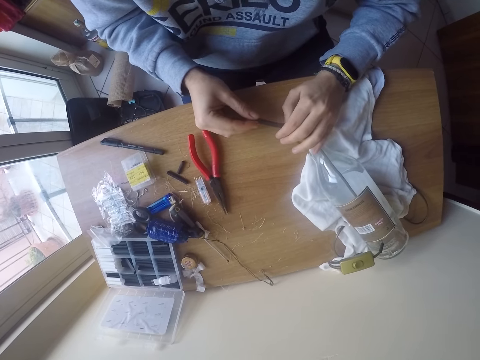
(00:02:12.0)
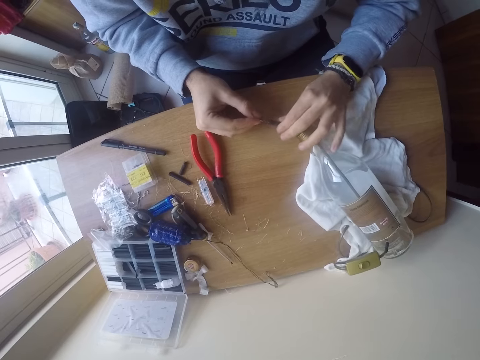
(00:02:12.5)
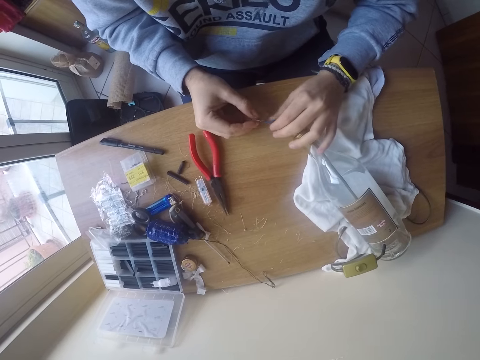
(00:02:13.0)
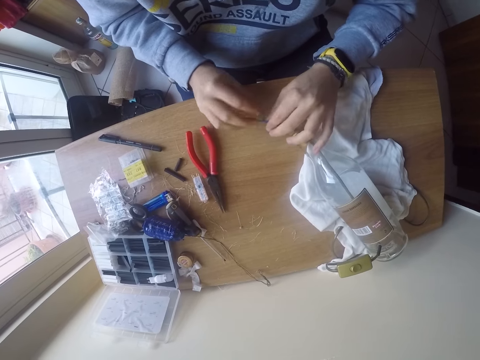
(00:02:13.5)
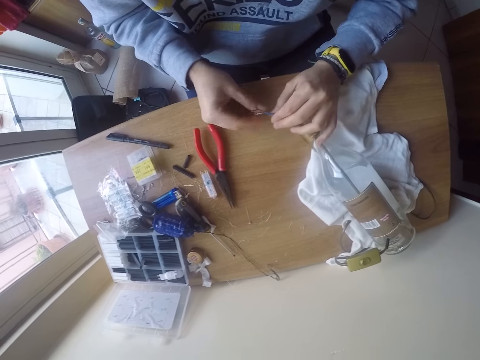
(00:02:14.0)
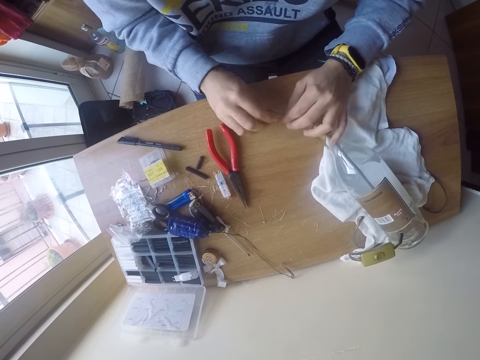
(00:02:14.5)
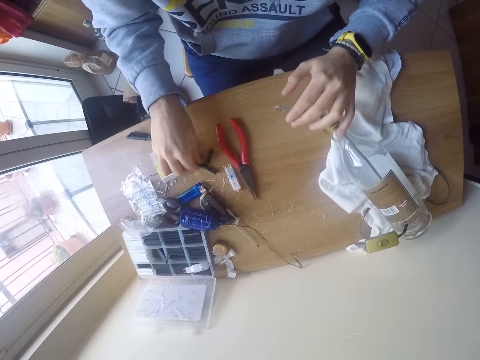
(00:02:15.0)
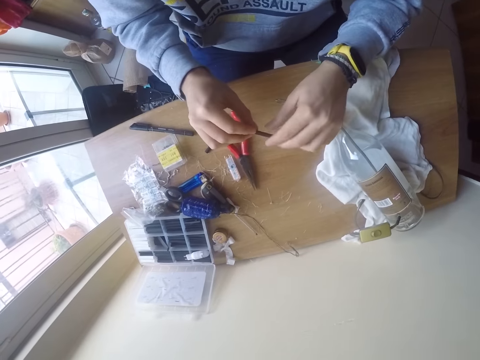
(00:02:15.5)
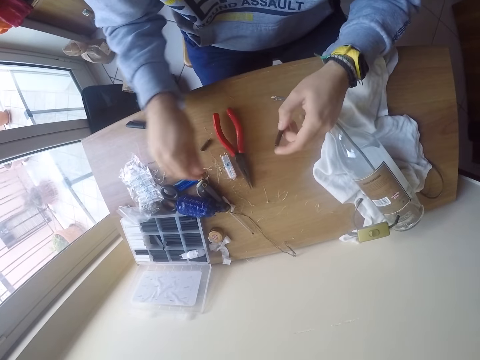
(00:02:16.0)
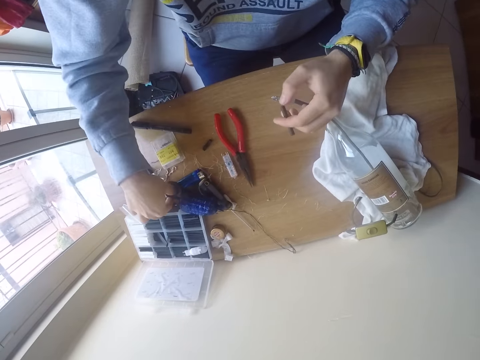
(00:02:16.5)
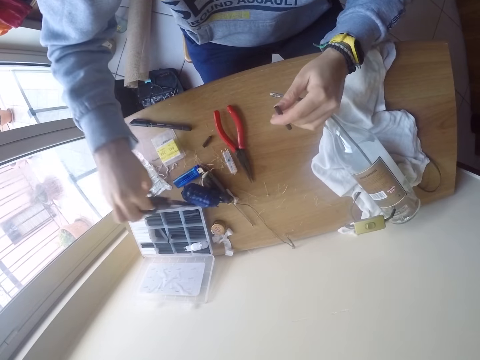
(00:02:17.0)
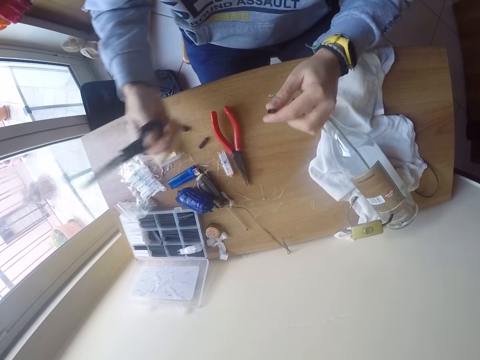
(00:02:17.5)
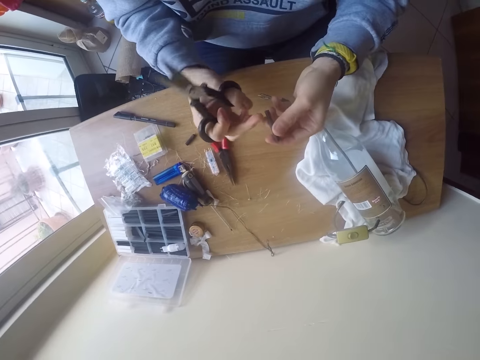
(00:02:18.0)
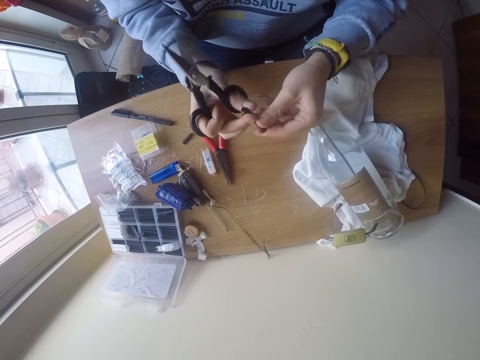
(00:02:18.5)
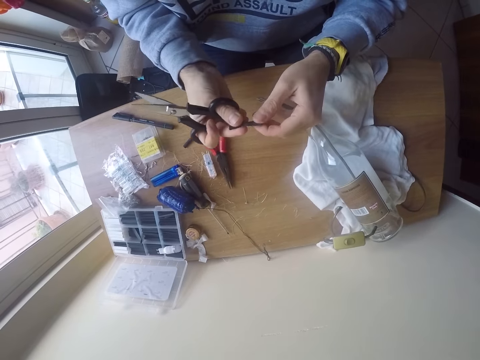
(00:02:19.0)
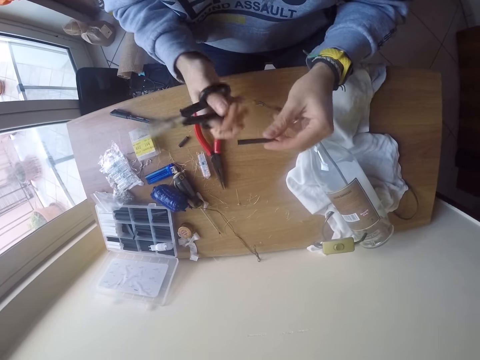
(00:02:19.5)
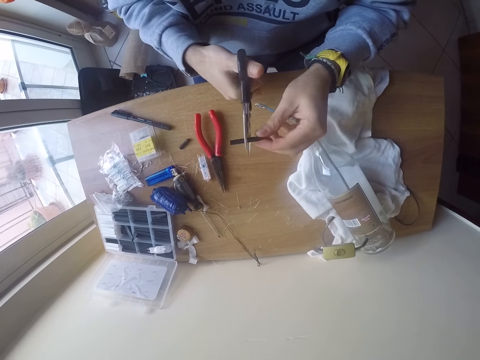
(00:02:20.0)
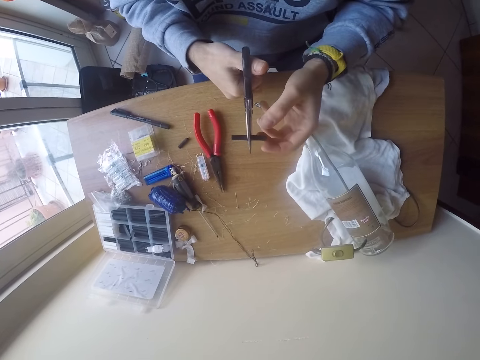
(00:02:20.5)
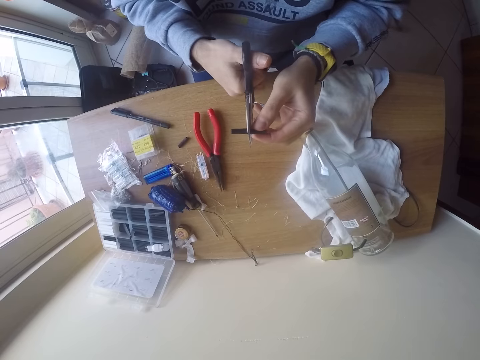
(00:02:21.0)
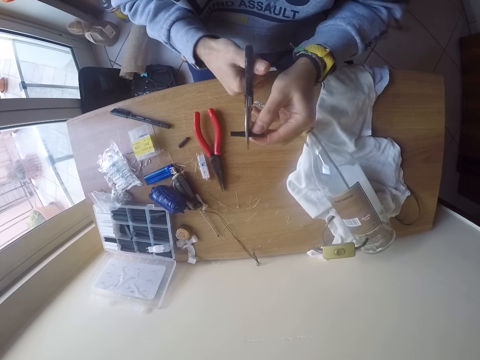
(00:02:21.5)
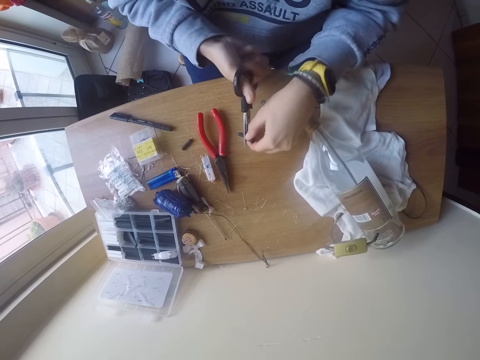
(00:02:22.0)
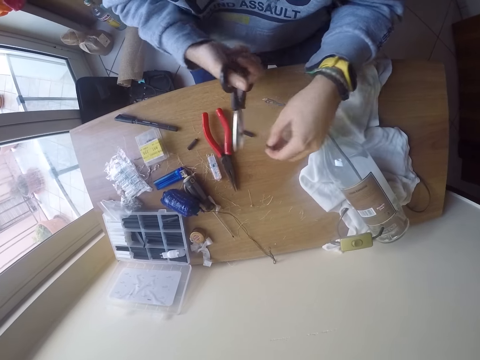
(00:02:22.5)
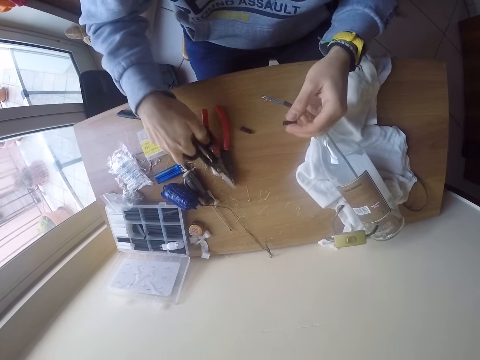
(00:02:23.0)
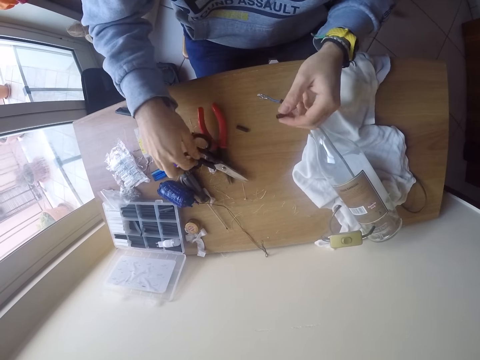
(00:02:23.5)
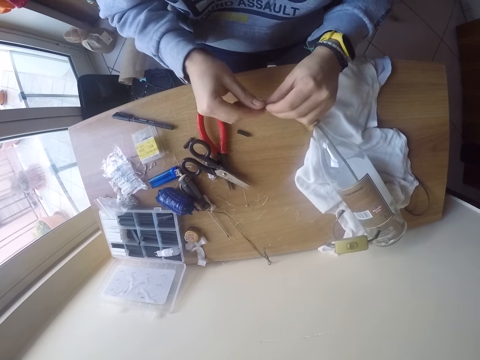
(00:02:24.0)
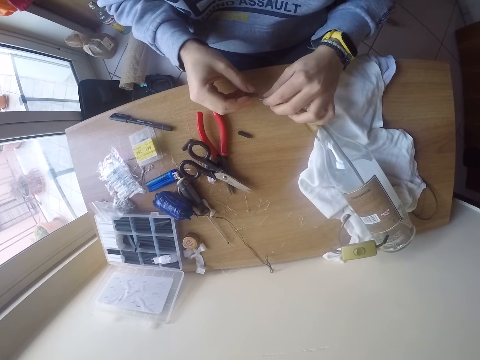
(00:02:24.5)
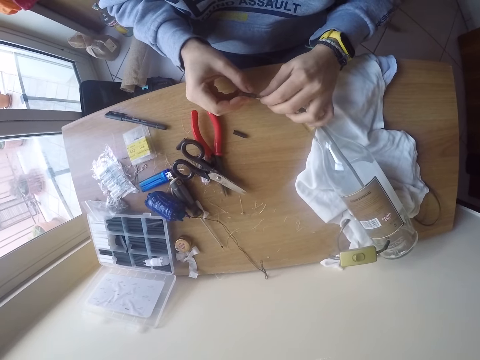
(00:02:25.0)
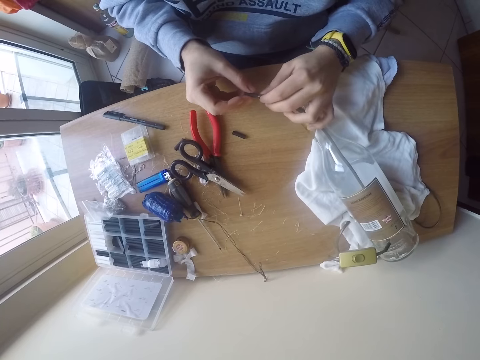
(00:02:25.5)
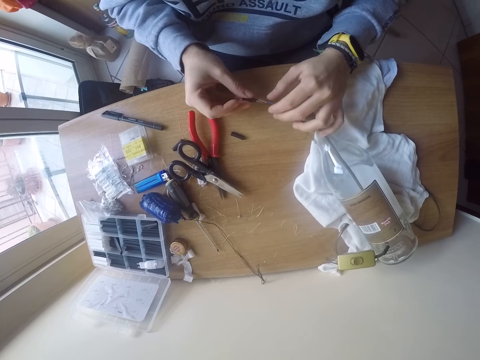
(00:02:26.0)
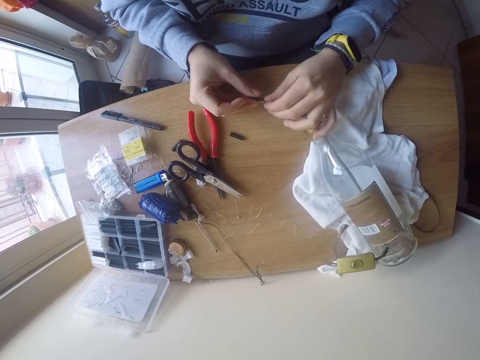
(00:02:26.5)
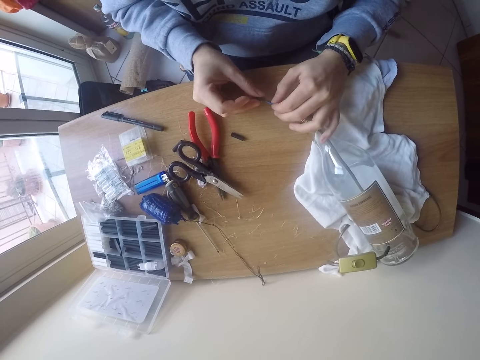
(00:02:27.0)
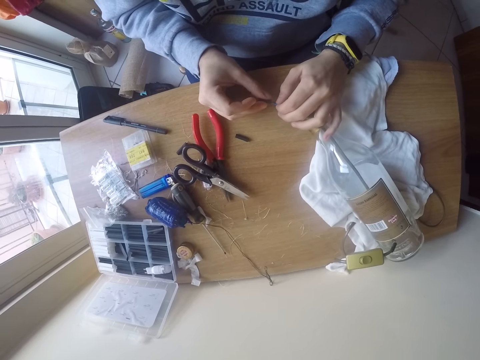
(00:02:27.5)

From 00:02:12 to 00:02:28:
The camera wearer untwists the cable with his right hand. He lifts a tape or plastic tube cover from the table with his right hand and transfers the tape from his right hand to his left hand. He lifts a pair of scissors from the table with his right hand. He holds the tape with both hands. He aligns the plastic tube cover. He transfers the tape to his left hand. He places the tape in between the scissor blades with his right hand. He rests the pair of scissors and the tape against the table with both hands. He cuts the tape into two with the pair of scissors in his right hand. He places the pair of scissors on the table with his right hand. He holds the tape with both hands and transfers the tape to his right hand. He inserts the plastic tube cover on the wires. He places the tape on the cable with both hands.

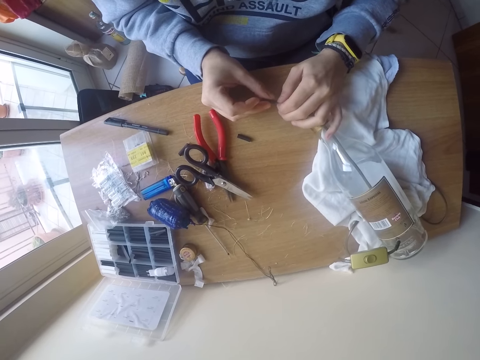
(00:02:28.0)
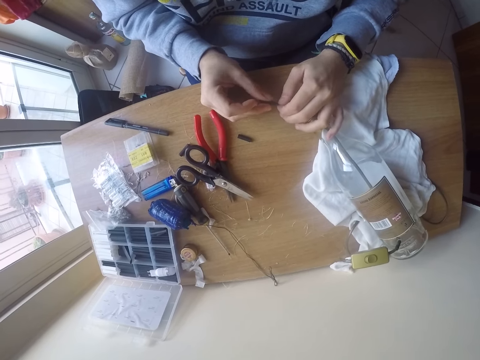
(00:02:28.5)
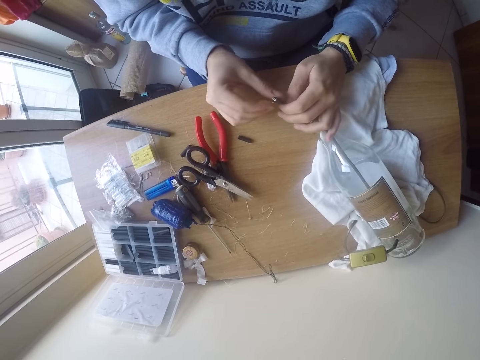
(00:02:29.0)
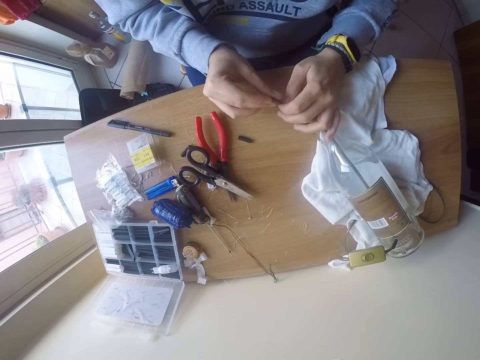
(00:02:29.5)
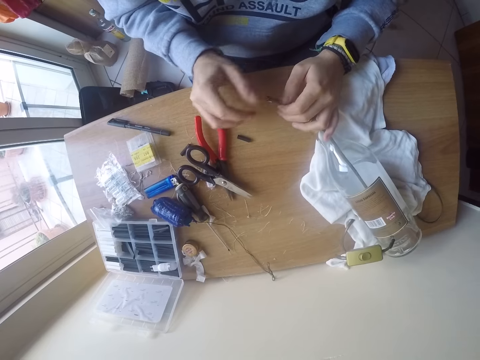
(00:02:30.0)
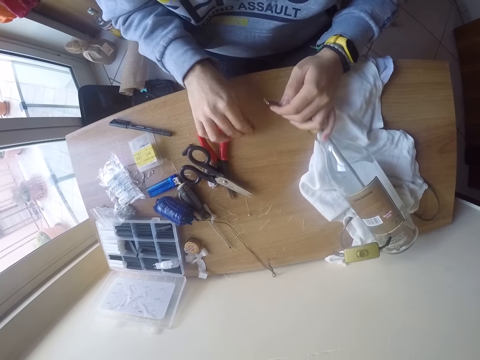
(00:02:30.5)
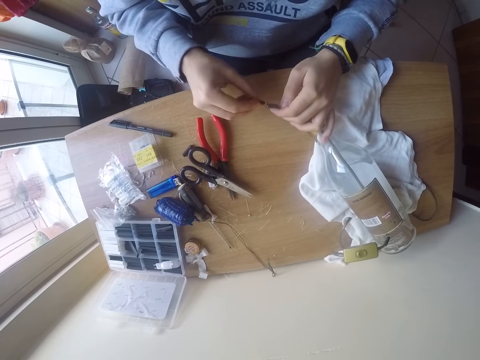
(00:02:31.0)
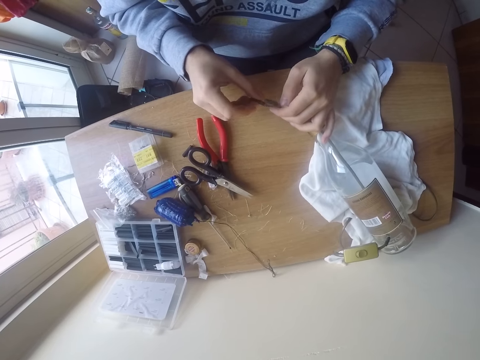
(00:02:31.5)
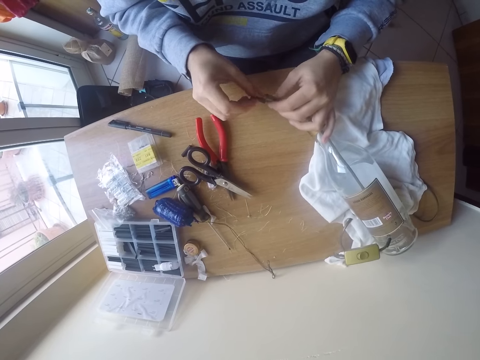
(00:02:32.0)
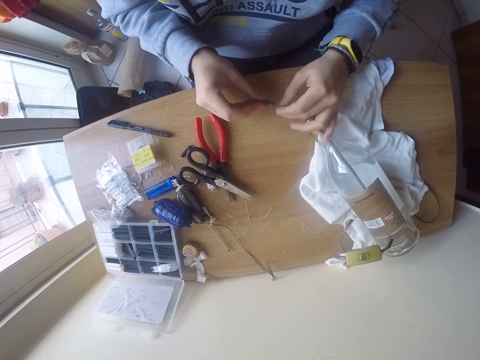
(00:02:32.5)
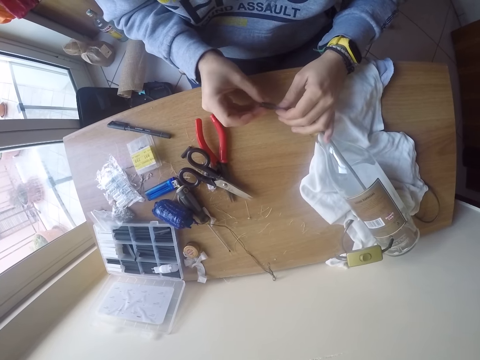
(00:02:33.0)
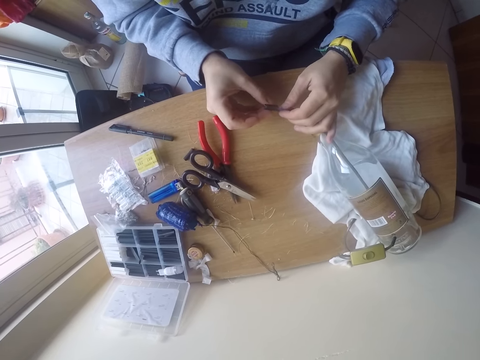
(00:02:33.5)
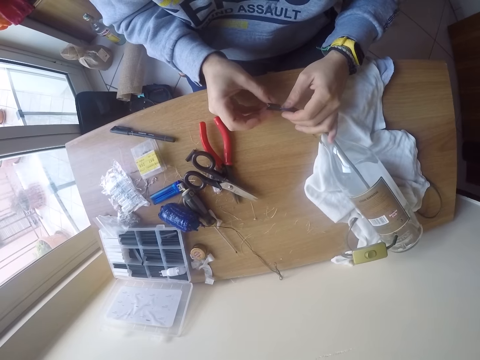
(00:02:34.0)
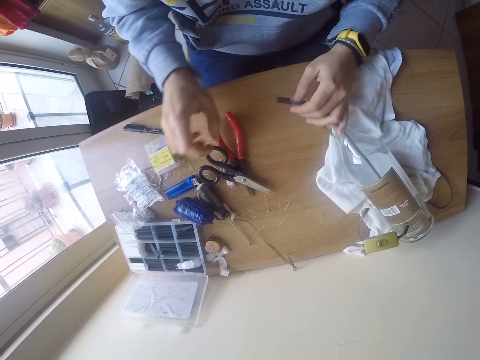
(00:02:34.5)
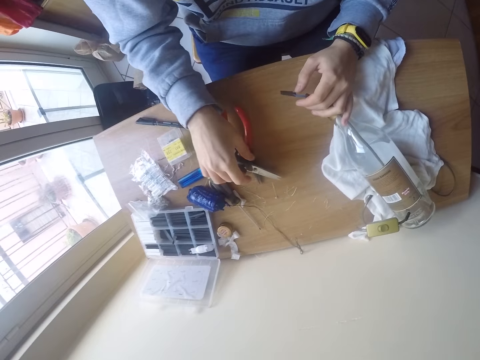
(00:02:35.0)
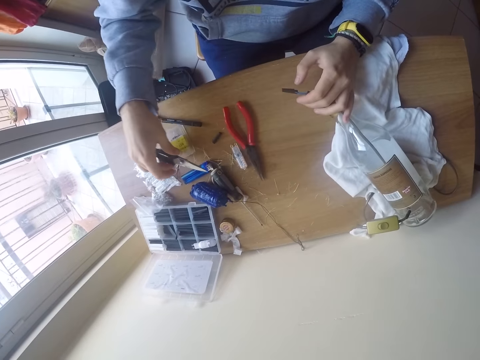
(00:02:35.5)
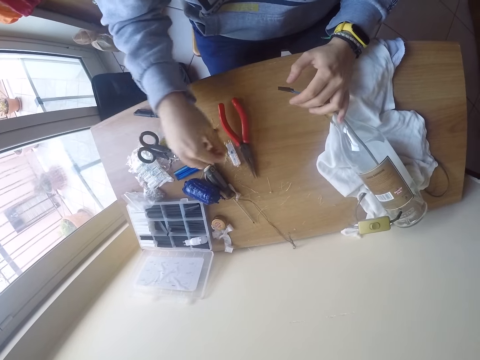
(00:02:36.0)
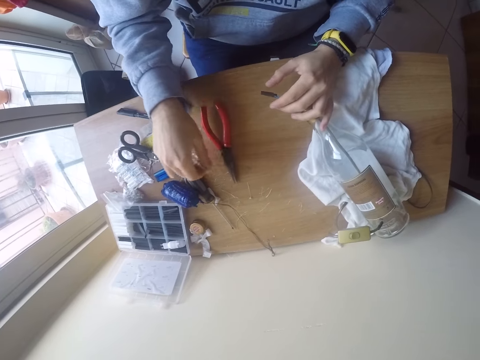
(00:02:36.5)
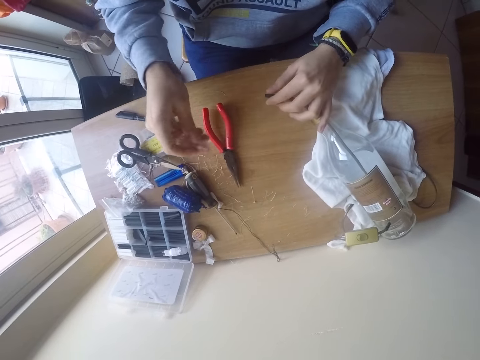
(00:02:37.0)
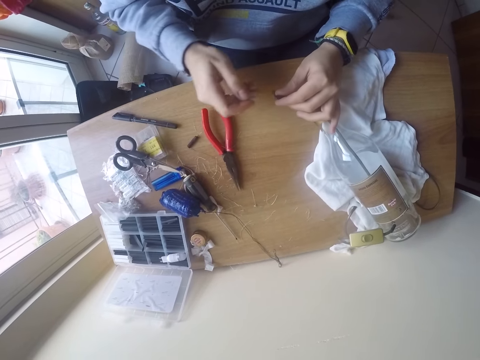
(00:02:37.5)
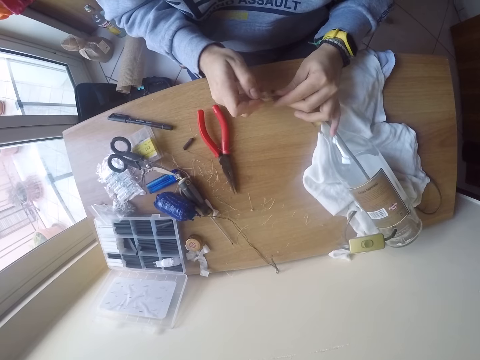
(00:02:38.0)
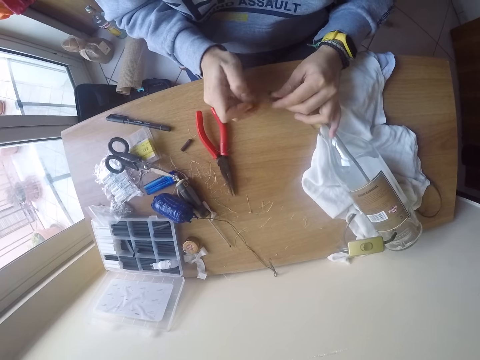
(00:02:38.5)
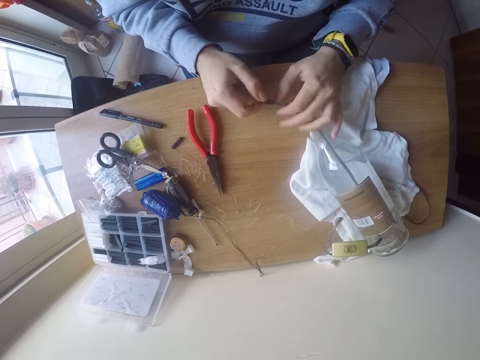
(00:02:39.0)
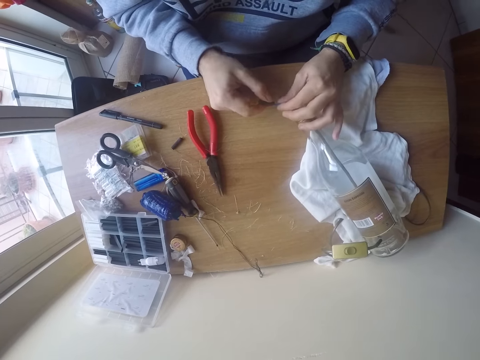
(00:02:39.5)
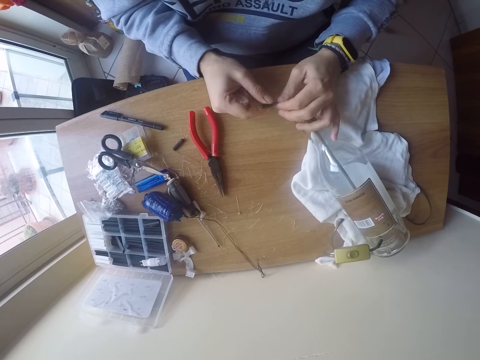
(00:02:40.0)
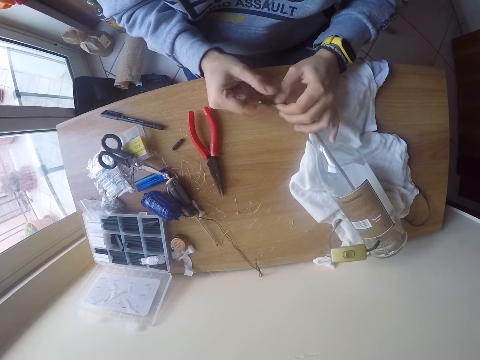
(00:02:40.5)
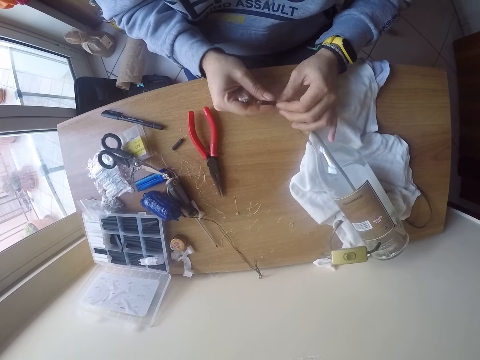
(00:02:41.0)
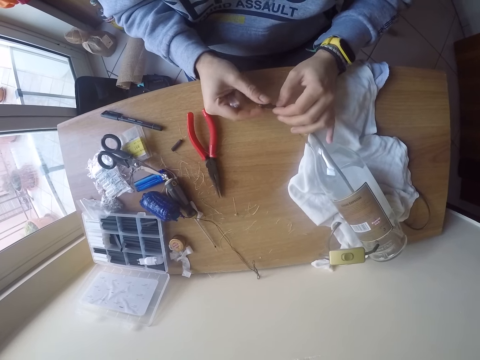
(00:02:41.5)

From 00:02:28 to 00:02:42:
The camera wearer lifts a tape or plastic tube cover from the table with his right hand. He inserts the plastic tube cover on the wires. He places the tape on the cable with both hands. He lifts the pair of scissors from the table with his right hand. He moves the scissors on the table. He places the pair of scissors on the table with his right hand. He lifts a conductor or clip wire from the table with his right hand. He inserts the clip wire on the wires. He adjusts the tape on the cable with both hands. He aligns the wires.
